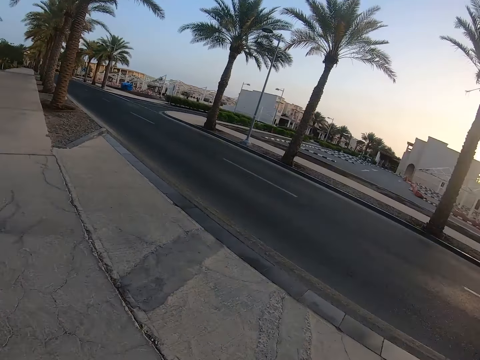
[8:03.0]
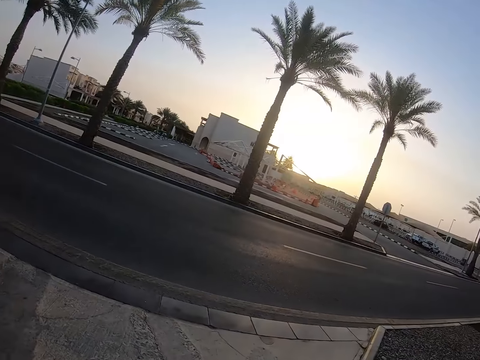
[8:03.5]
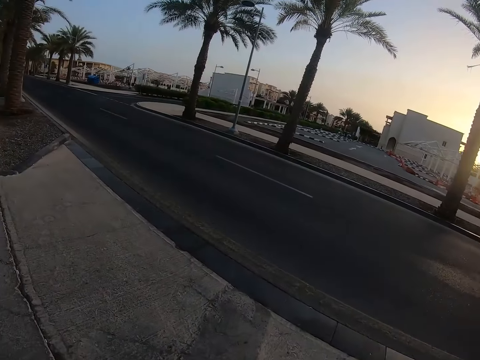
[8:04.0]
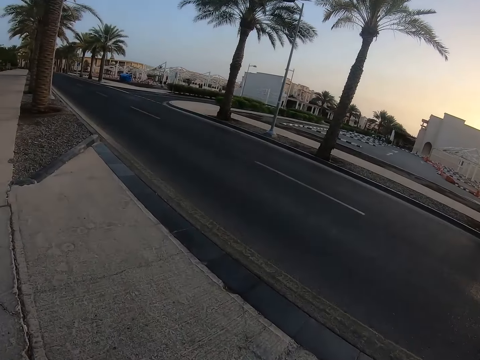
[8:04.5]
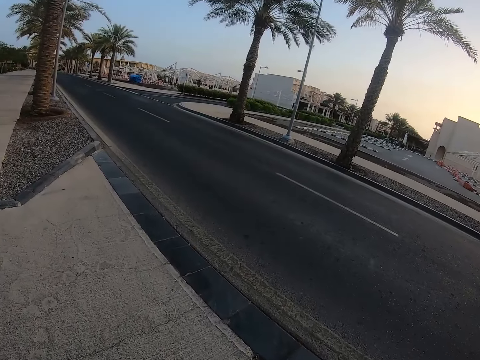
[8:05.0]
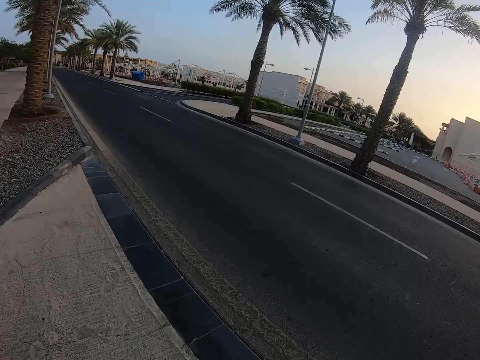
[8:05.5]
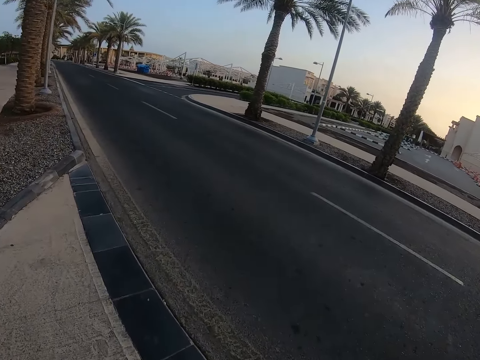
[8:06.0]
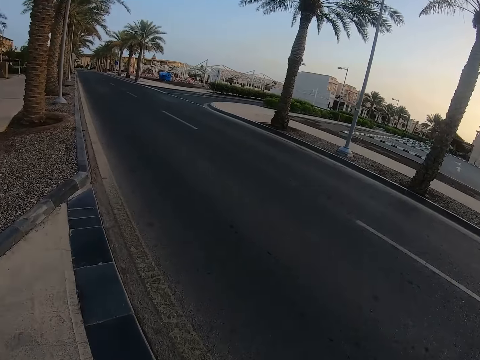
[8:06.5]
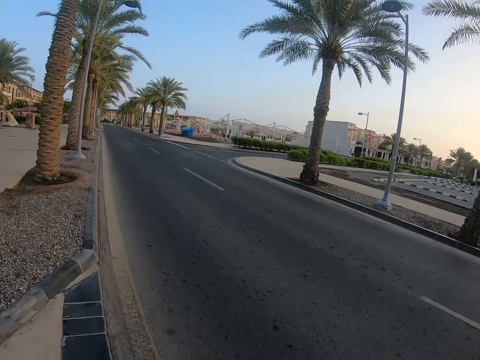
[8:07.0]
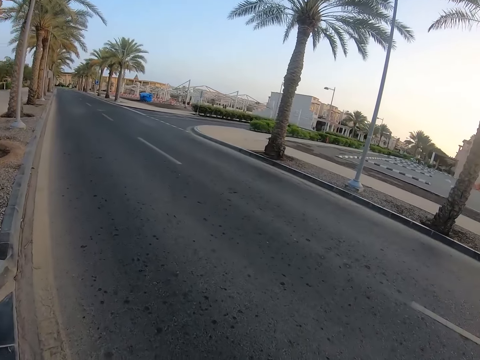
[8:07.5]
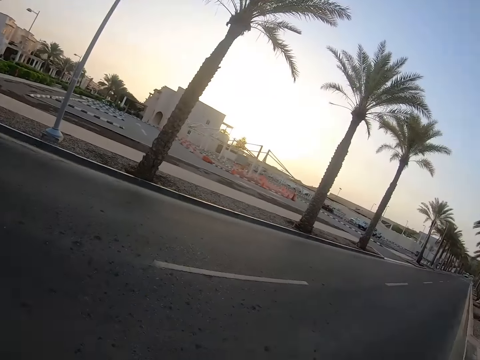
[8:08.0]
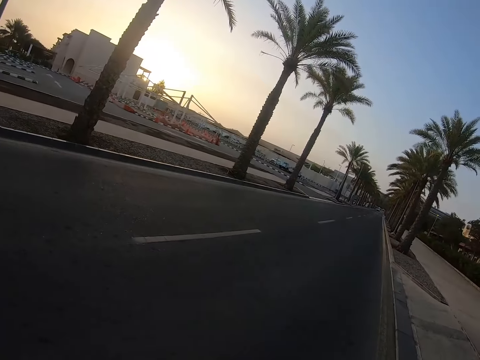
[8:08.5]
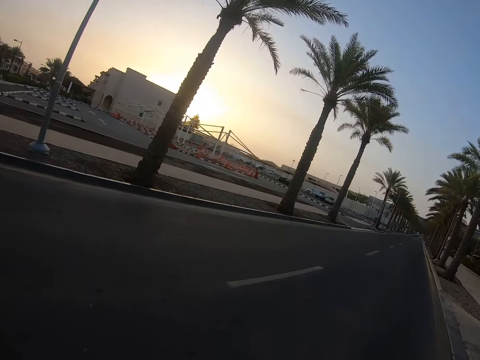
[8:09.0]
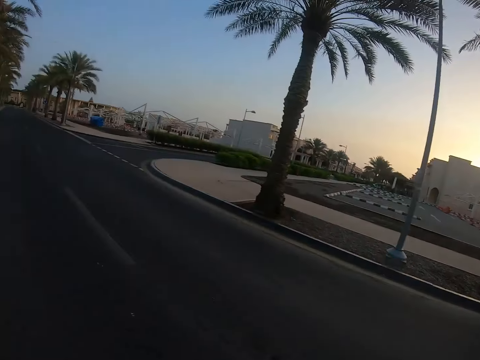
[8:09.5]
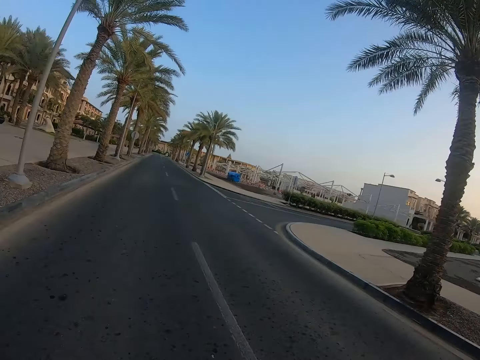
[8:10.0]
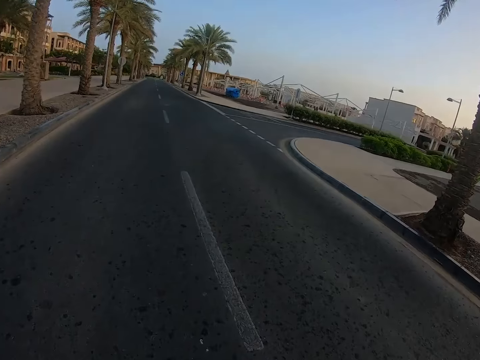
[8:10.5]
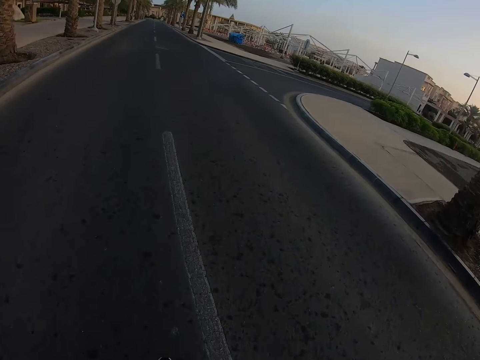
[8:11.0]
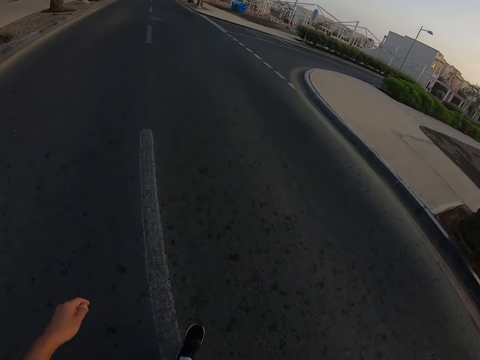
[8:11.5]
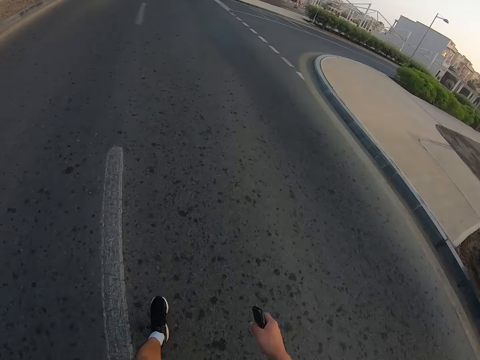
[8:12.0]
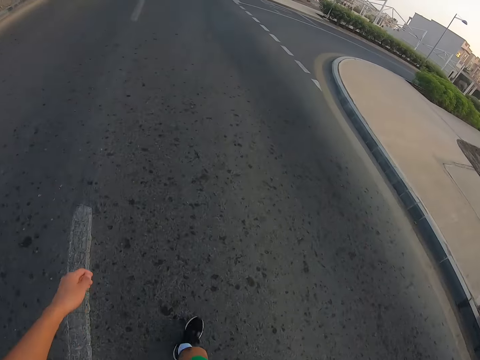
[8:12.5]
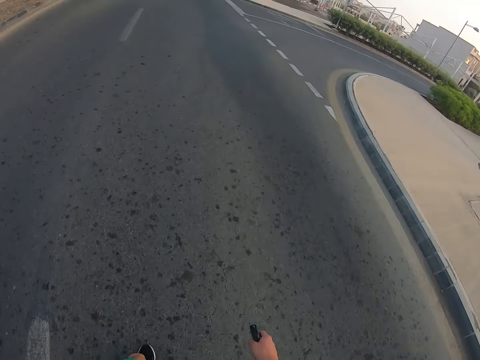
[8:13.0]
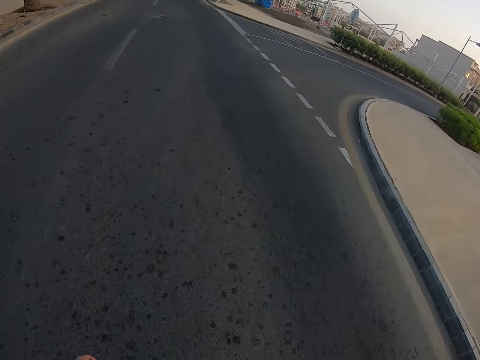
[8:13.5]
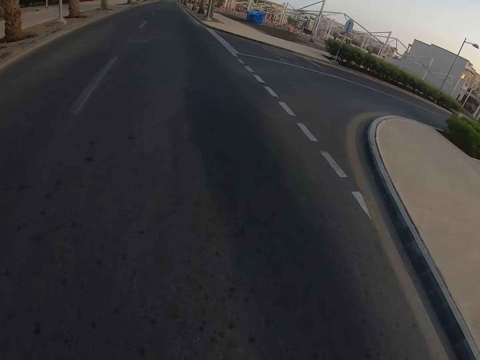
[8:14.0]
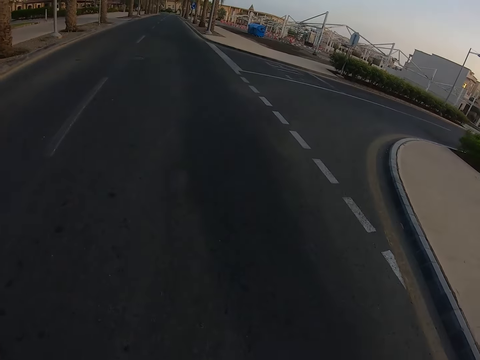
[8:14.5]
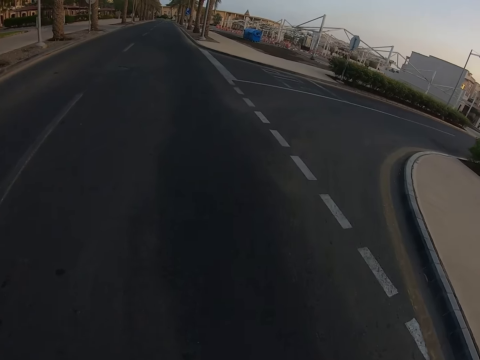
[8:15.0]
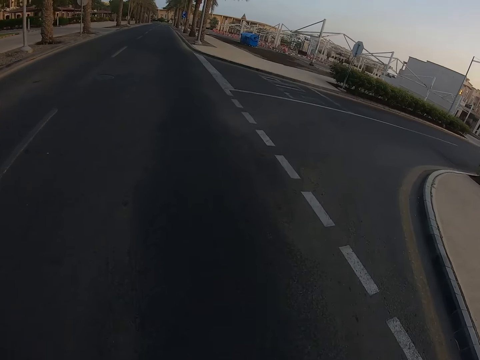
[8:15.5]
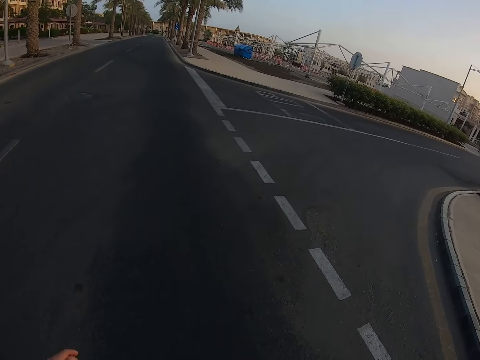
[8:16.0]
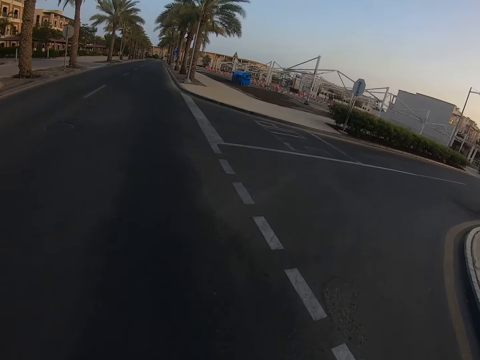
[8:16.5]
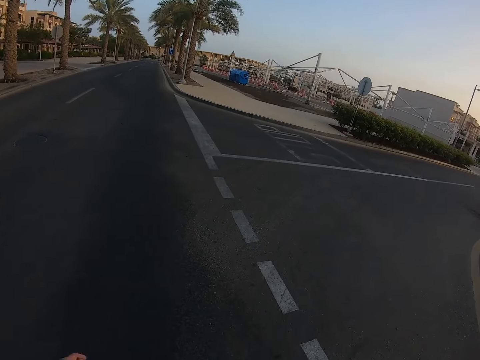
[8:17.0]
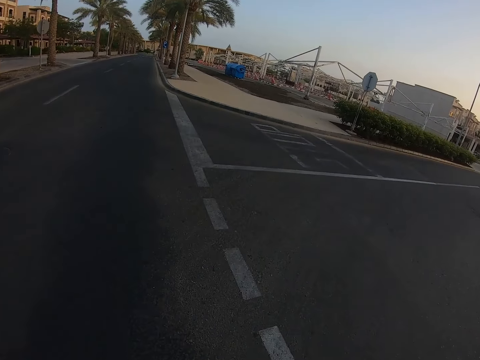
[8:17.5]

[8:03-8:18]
The camera wearer looks around. They cross the road.

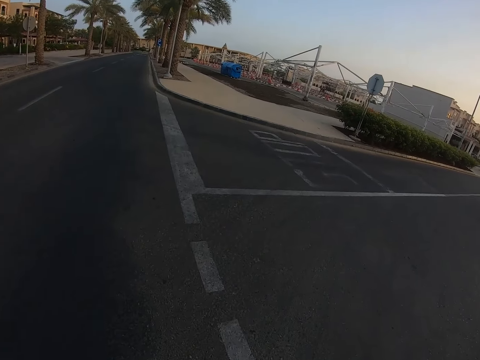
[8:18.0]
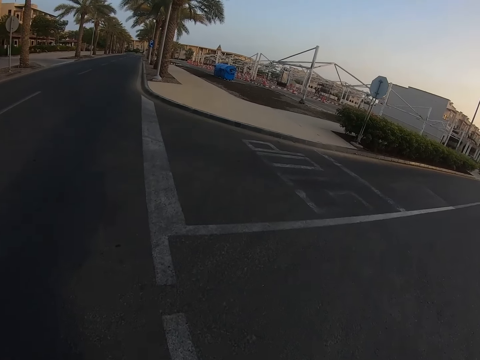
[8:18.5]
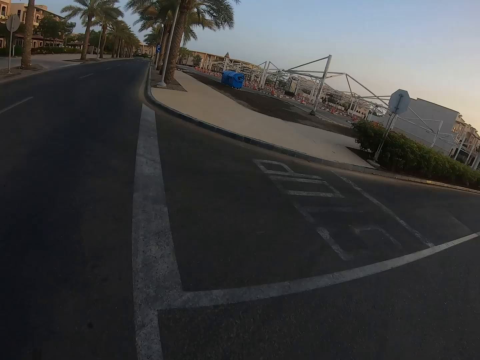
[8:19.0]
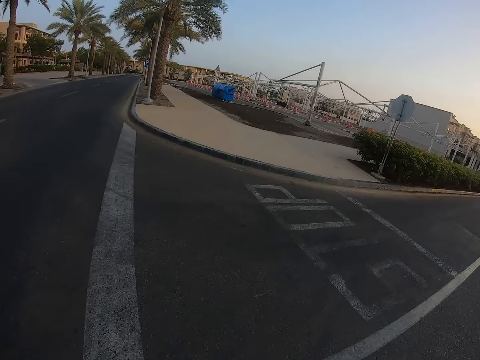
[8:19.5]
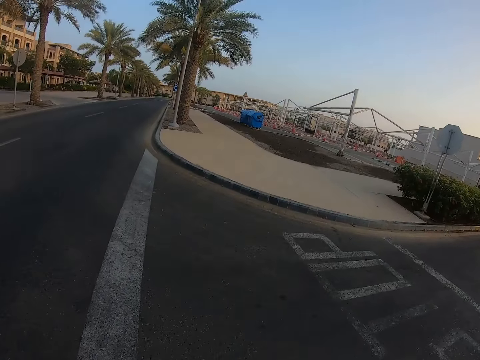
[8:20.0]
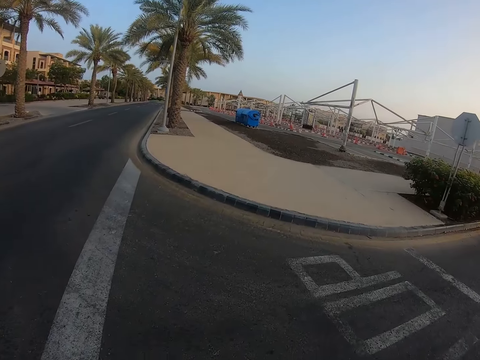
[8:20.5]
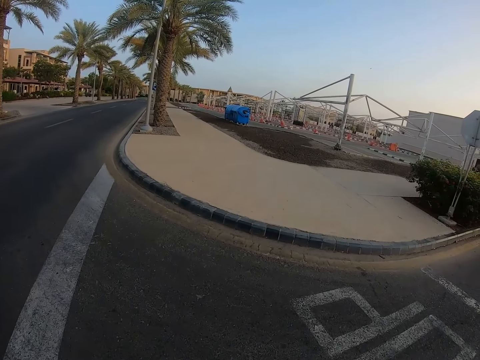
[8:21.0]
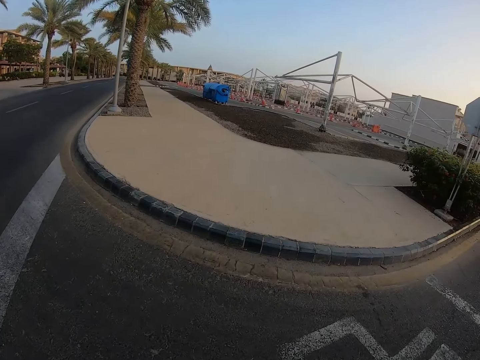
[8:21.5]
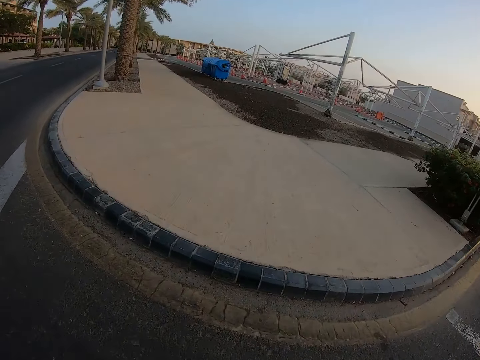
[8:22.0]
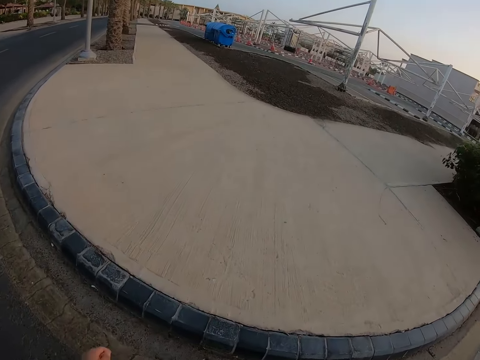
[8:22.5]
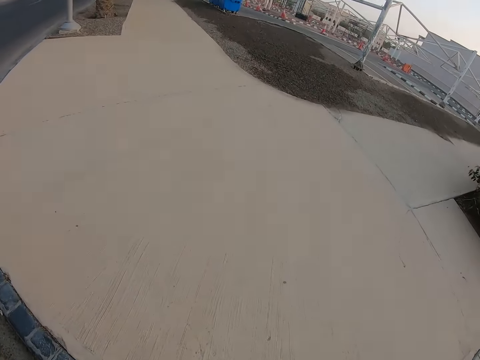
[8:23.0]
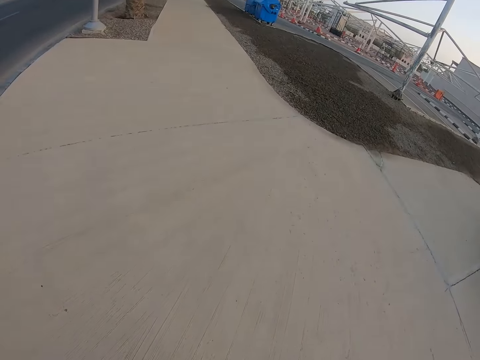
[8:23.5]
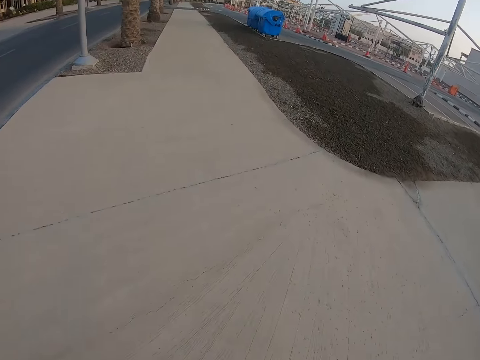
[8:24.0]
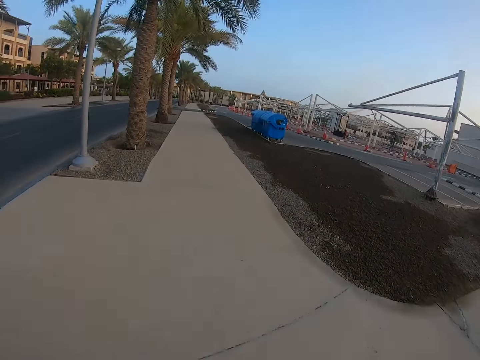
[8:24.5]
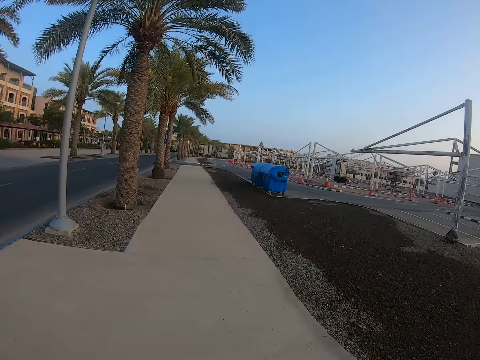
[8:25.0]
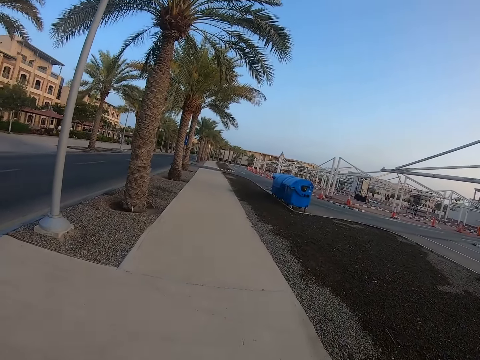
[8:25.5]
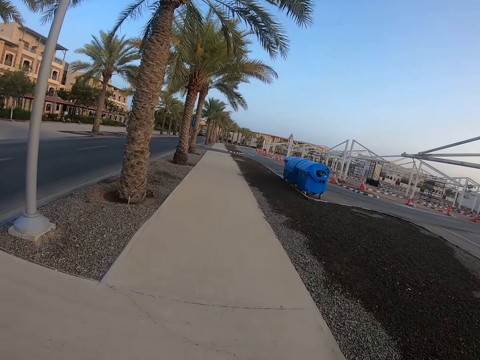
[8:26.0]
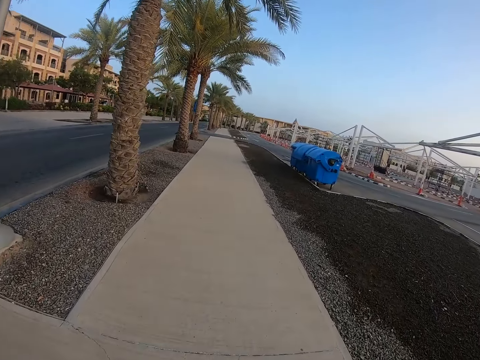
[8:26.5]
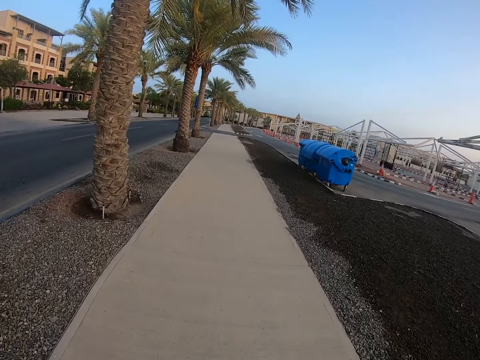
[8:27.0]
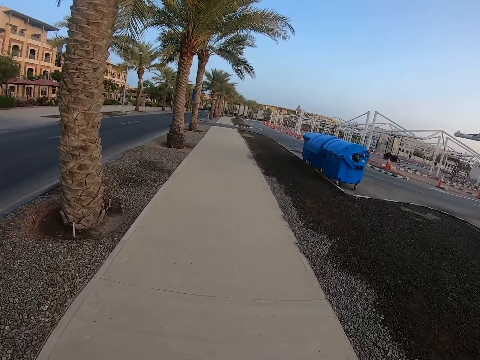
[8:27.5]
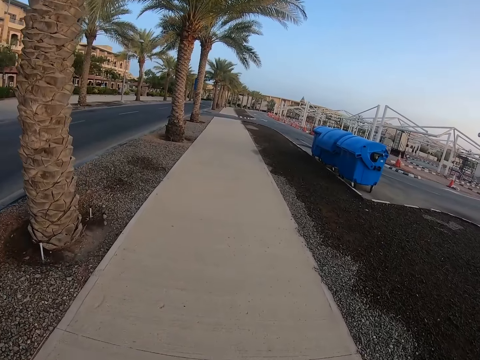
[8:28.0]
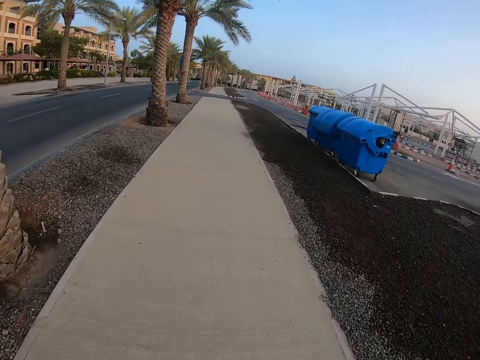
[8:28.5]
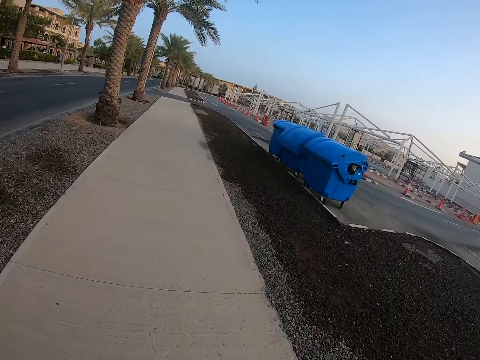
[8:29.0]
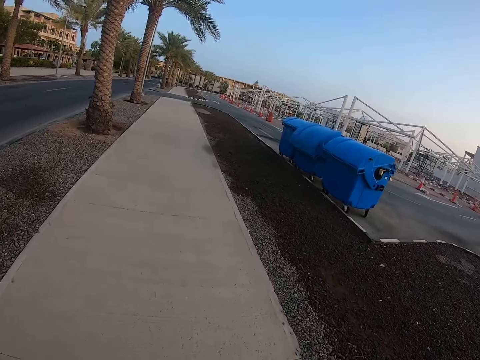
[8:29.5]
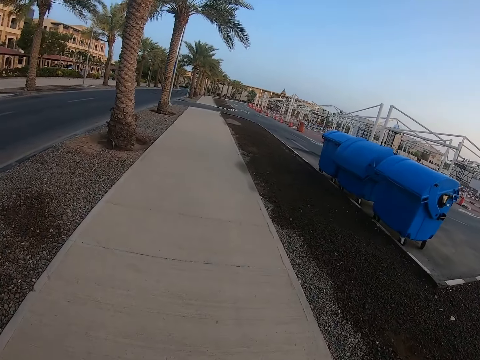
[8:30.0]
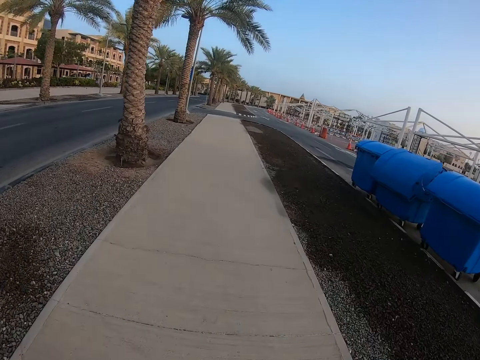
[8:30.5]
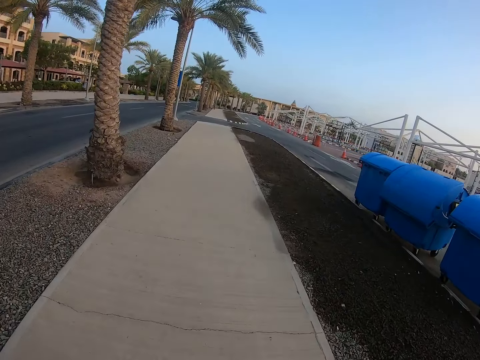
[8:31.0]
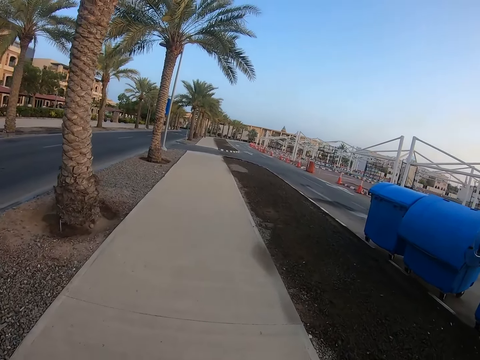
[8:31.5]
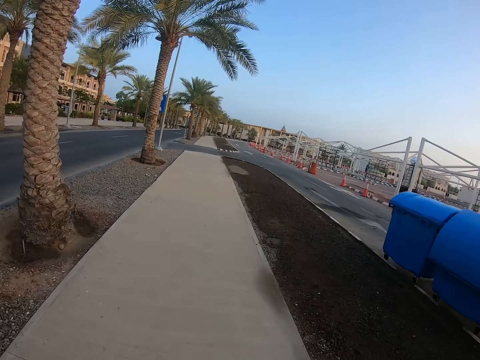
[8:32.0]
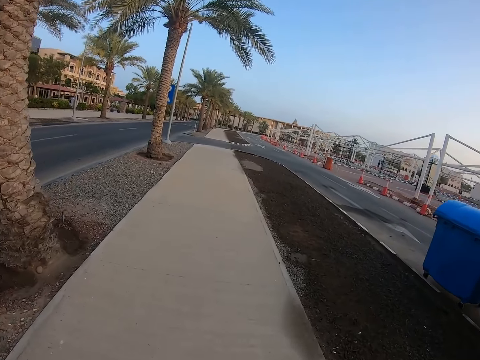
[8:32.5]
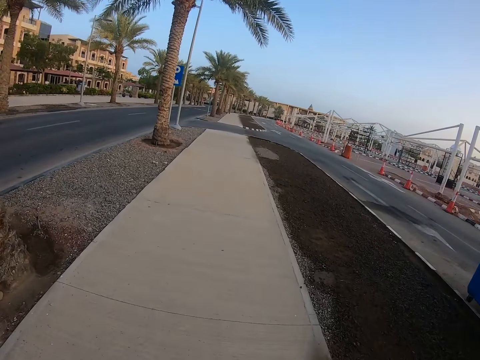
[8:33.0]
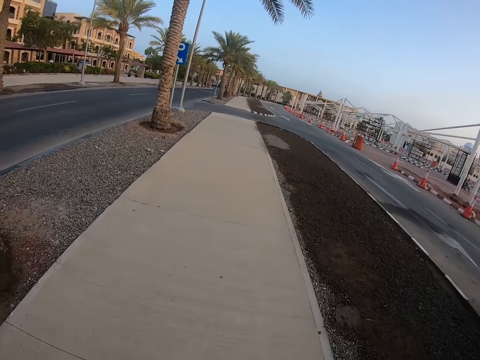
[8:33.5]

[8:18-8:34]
The camera wearer walks on the sidewalk.
